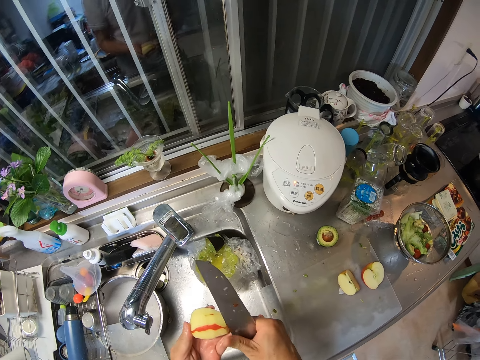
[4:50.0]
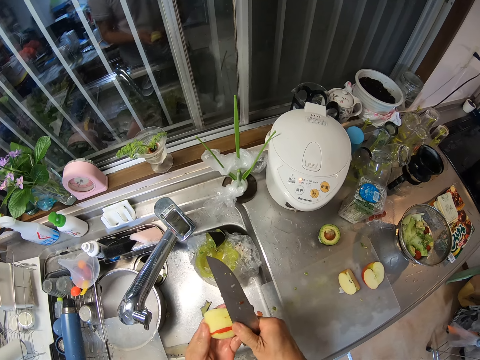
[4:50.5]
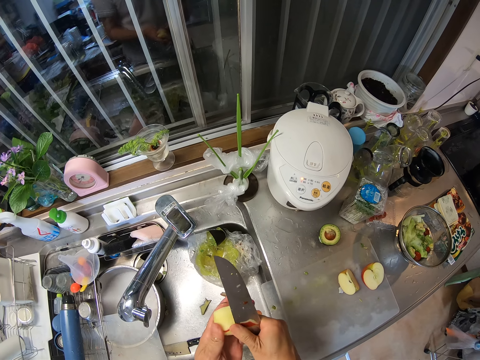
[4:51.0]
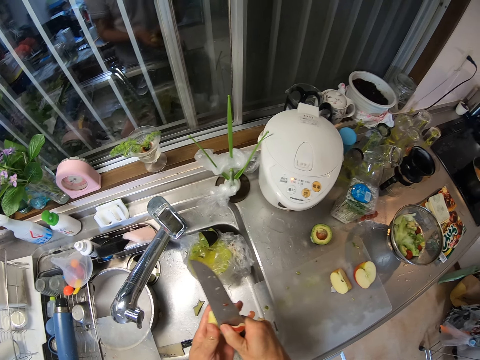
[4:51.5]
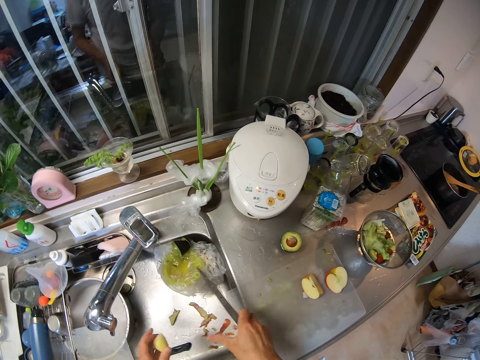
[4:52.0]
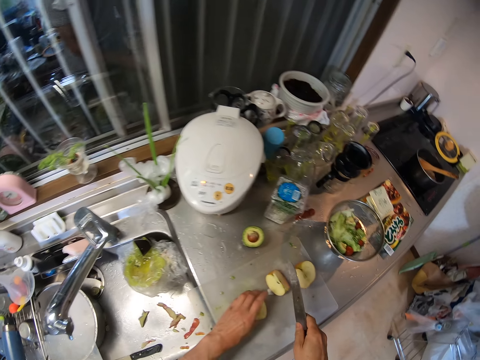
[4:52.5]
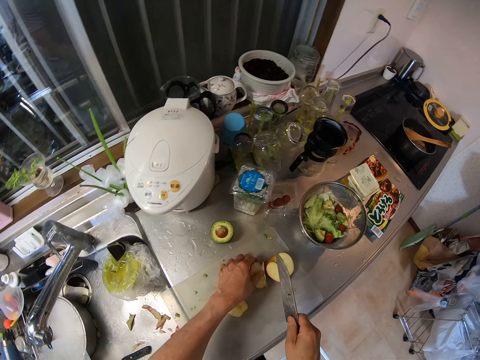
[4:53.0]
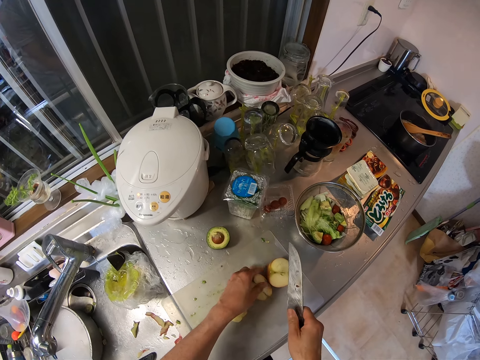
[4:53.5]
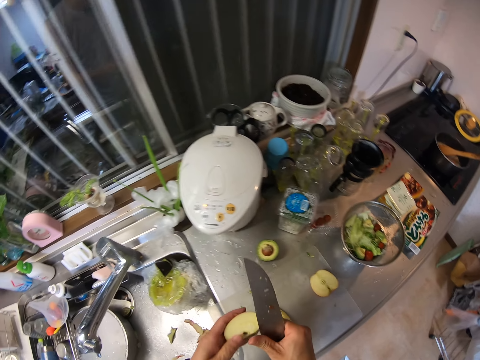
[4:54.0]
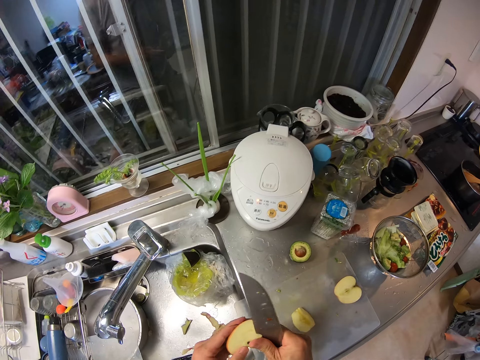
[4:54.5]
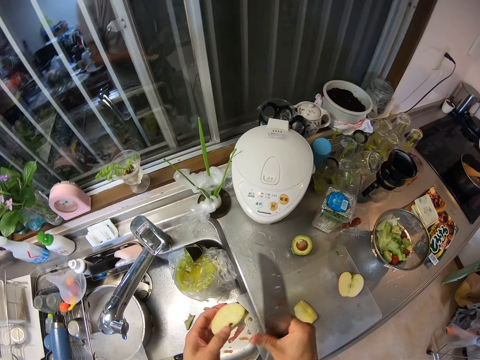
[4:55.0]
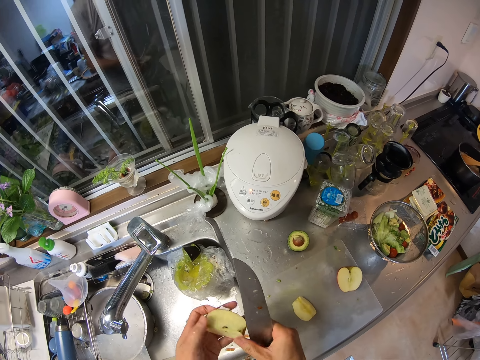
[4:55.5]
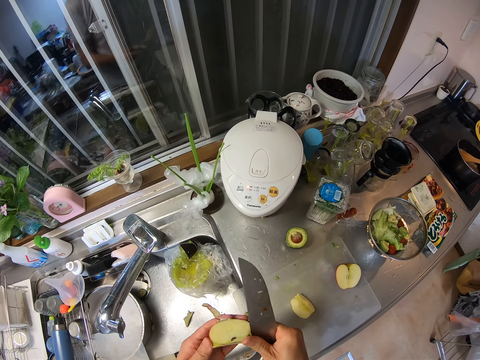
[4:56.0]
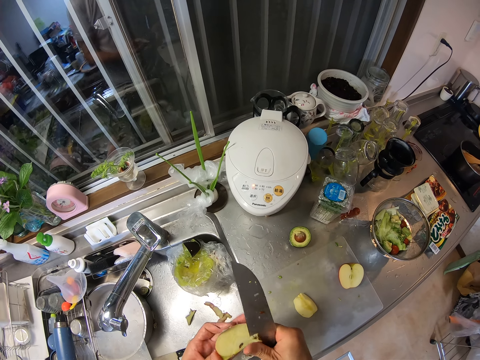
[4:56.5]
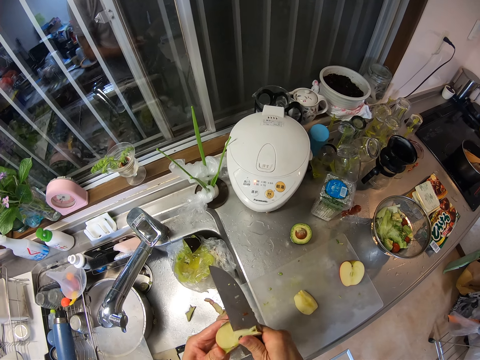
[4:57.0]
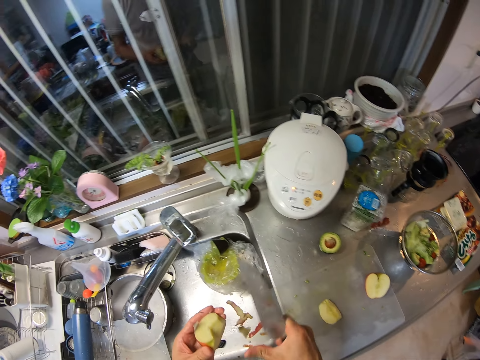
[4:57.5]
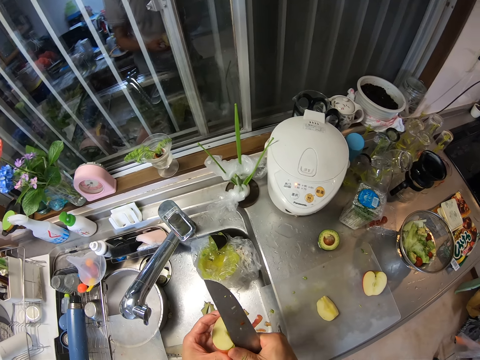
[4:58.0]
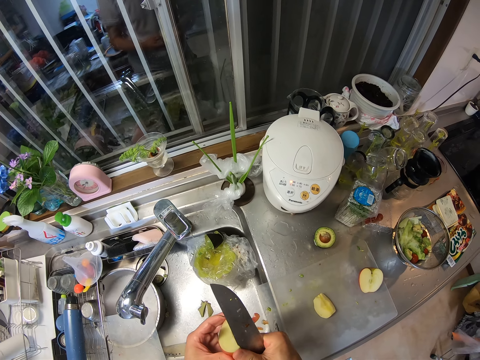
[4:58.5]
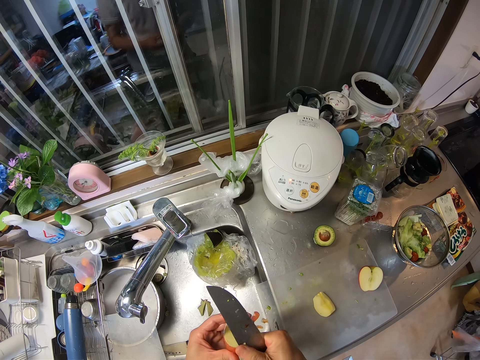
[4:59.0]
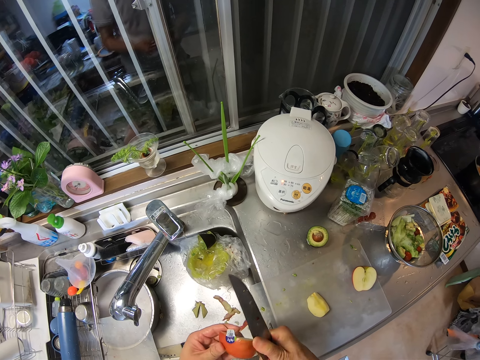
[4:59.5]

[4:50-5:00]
The camera wearer places the peeled apple on a cutting board on the table. He picks up another apple from the cutting board with his left hand. He peels the skin of the apple with the back of the knife into the kitchen sink.

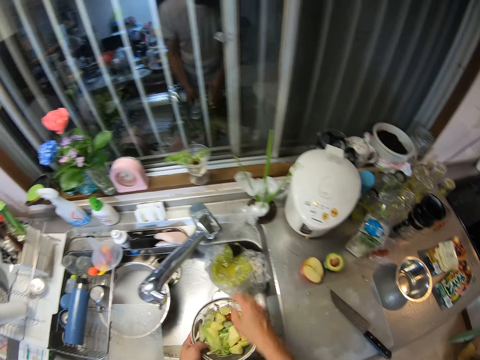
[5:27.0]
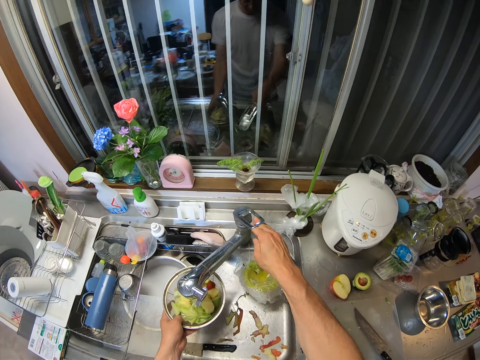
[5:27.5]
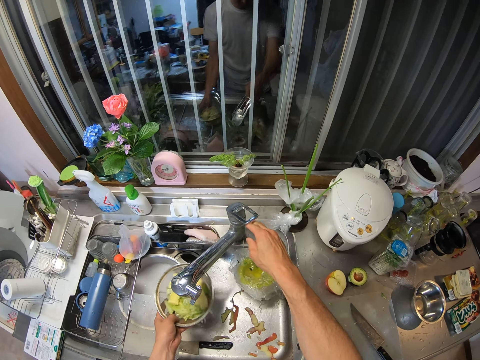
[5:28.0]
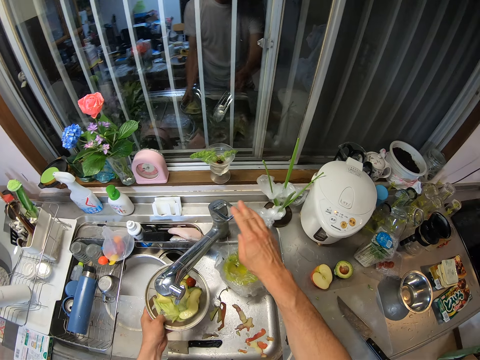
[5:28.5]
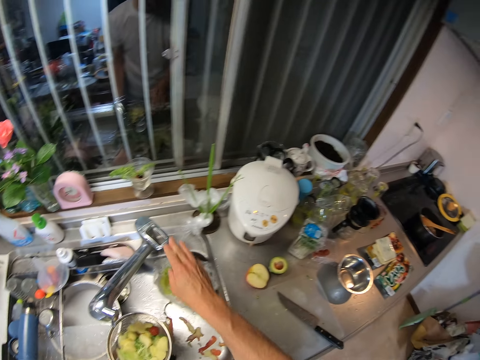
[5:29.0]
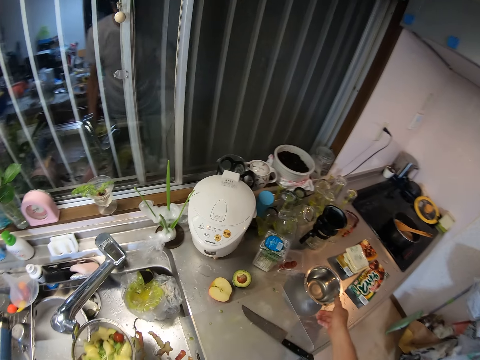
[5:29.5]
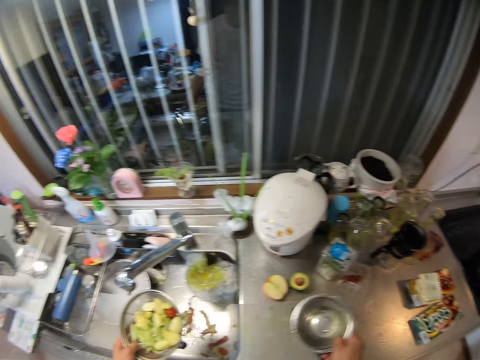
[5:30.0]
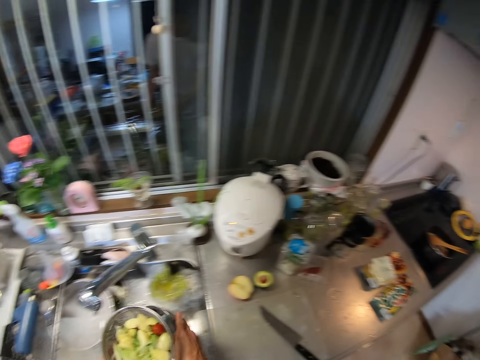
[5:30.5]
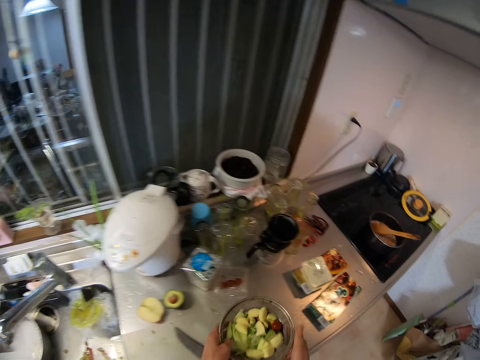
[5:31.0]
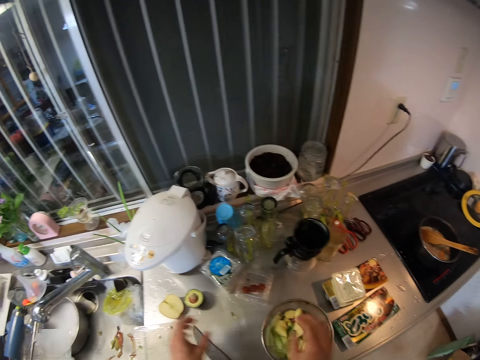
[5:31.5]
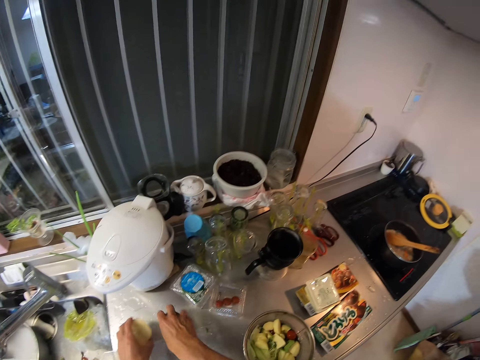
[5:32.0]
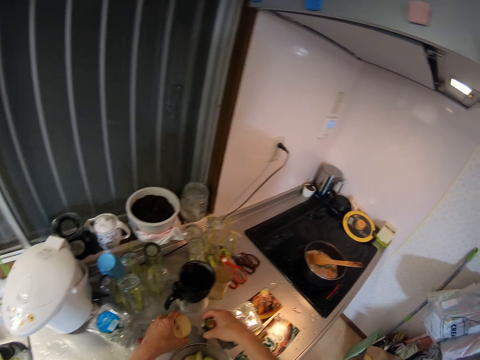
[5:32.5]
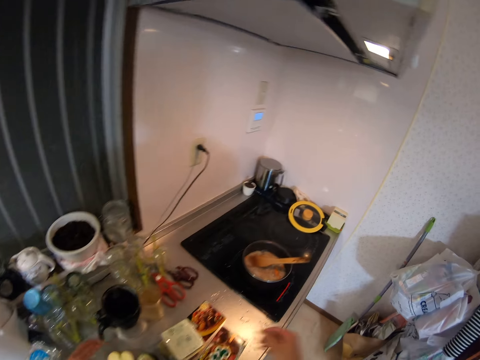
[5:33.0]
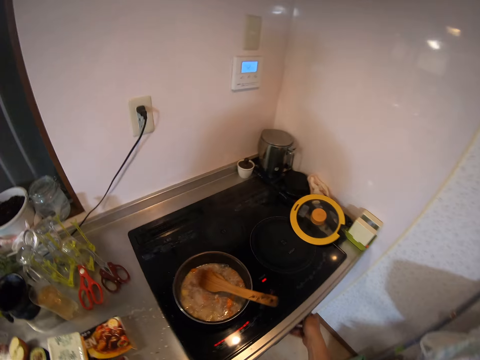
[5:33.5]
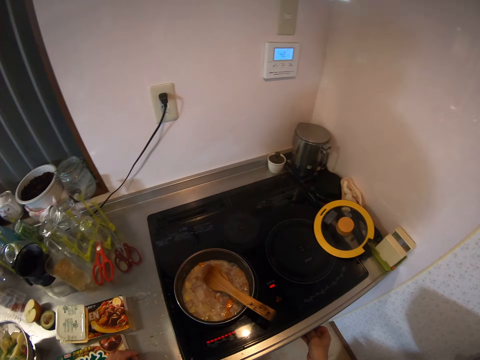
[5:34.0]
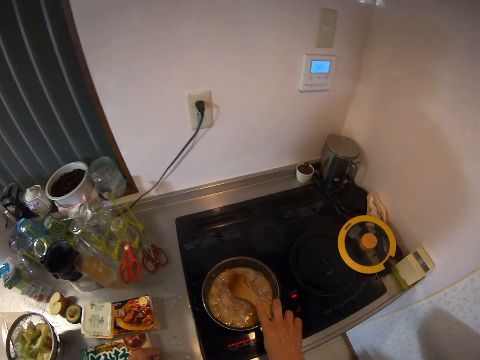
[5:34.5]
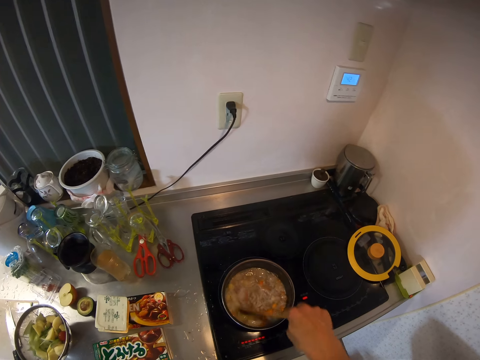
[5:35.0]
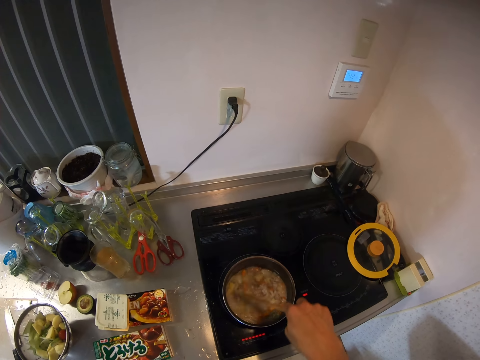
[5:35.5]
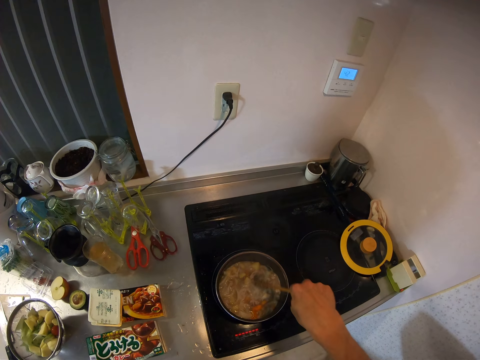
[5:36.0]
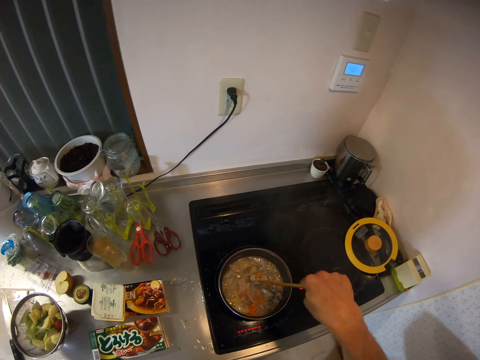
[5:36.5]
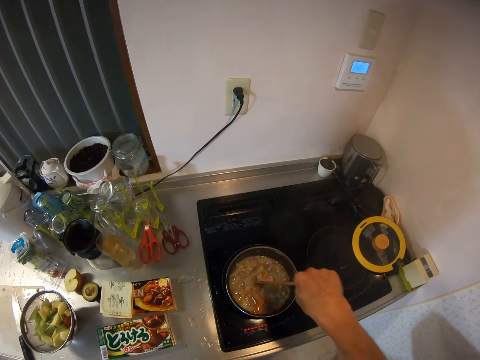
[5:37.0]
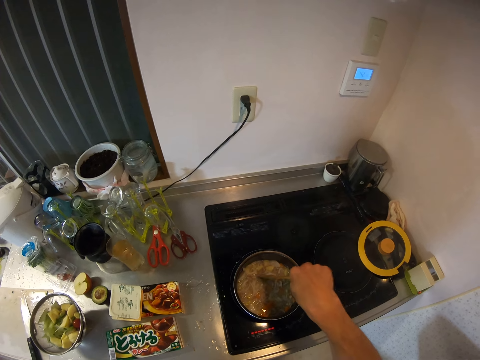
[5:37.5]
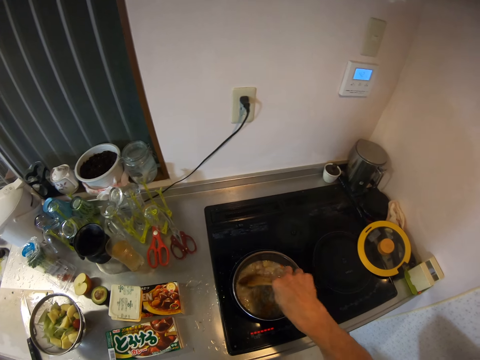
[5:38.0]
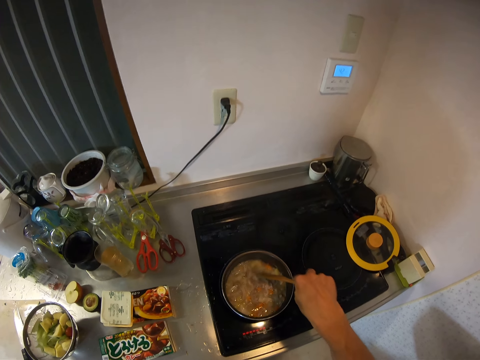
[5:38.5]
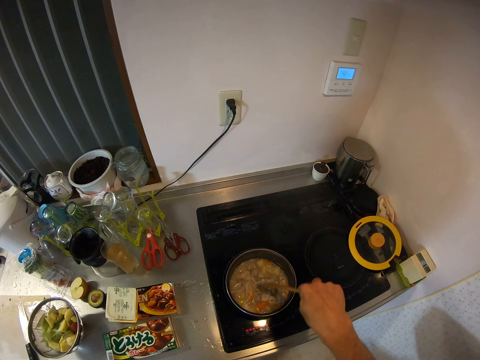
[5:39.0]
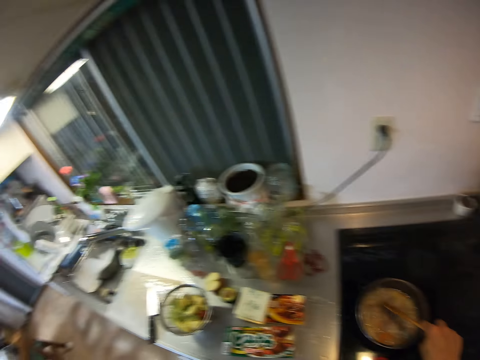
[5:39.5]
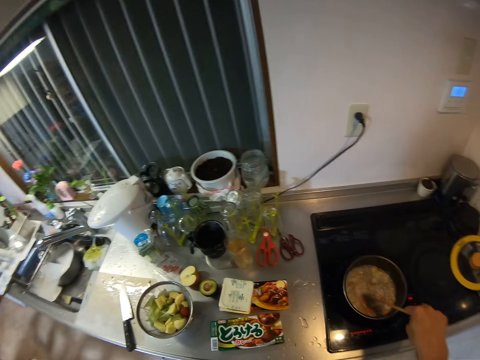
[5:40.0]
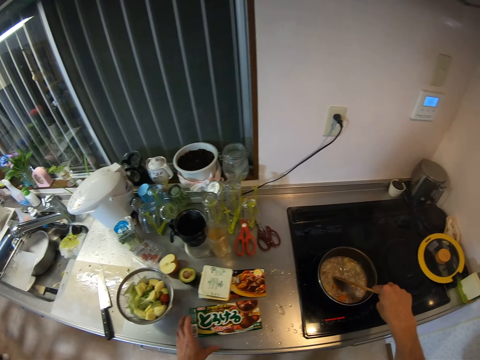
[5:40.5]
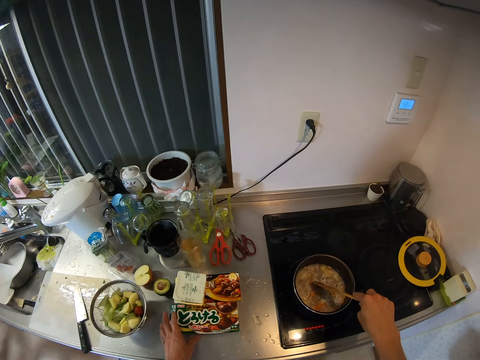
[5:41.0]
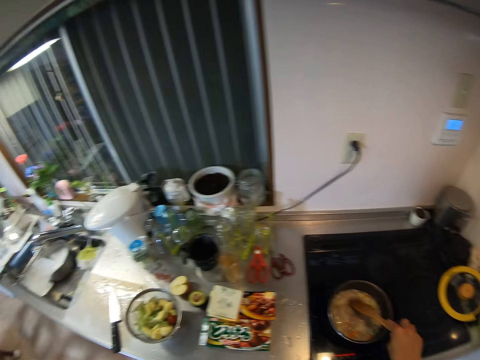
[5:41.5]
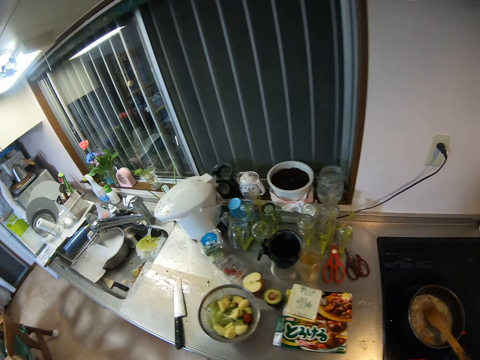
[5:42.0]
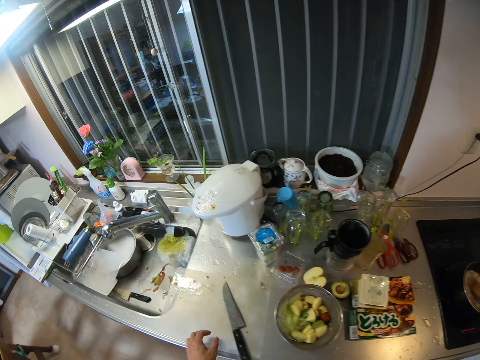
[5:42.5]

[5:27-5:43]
The camera wearer opens the kitchen tap with his right hand. He rinses the apples in the colander under the tap. He closes the kitchen tap with his right hand. He picks up a bowl from the table with his right hand. He turns the water in the bowl into the sink. He puts the bowl in the sink. He puts the bowl under the colander. He places the bowl with the colander on the table. He picks up an avocado from the table with his right hand and picks up an apple from the table with his left hand. He places the apple and the avocado on the table. He touches the control knob of the cooker with his right hand. He stirs the food in a frying pan with a spoon in his right hand. He moves some boxes on the table with his left hand.
